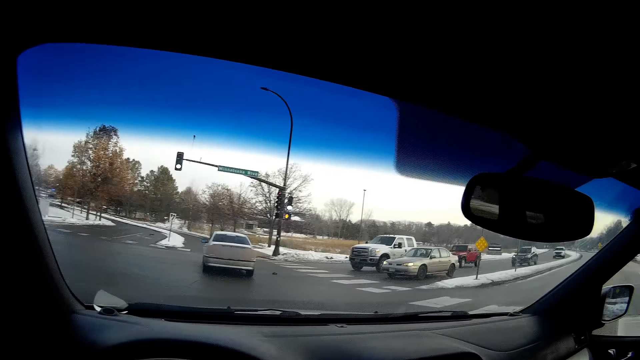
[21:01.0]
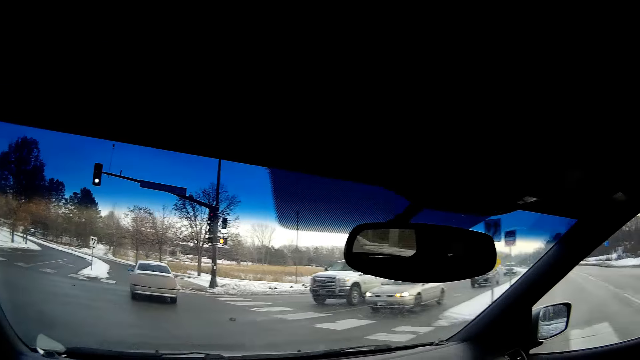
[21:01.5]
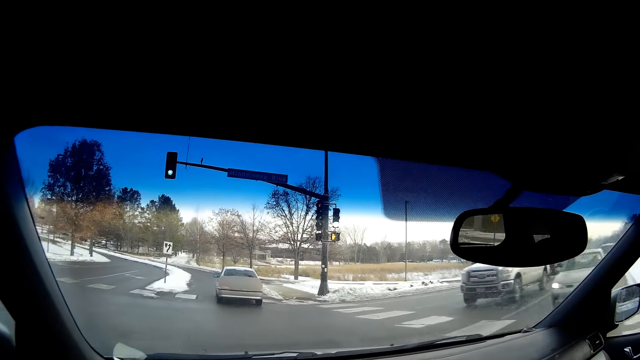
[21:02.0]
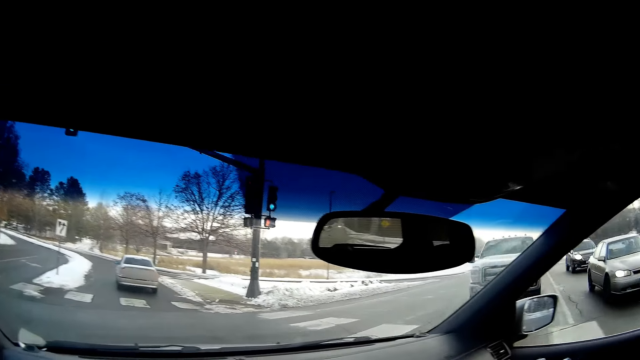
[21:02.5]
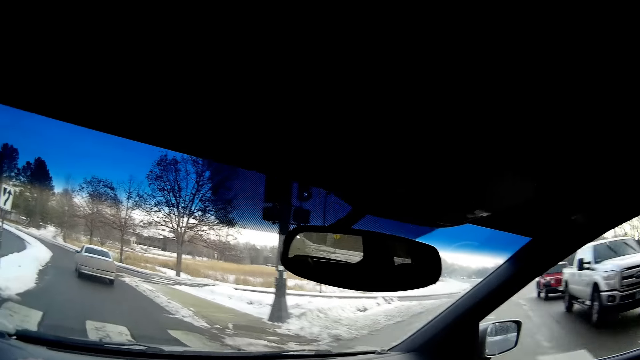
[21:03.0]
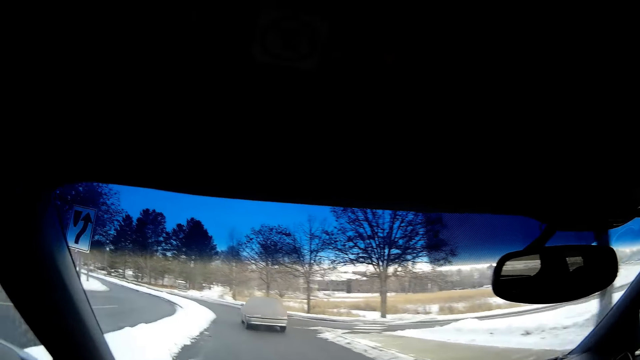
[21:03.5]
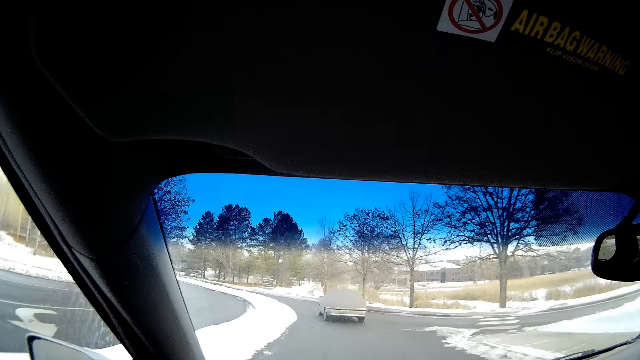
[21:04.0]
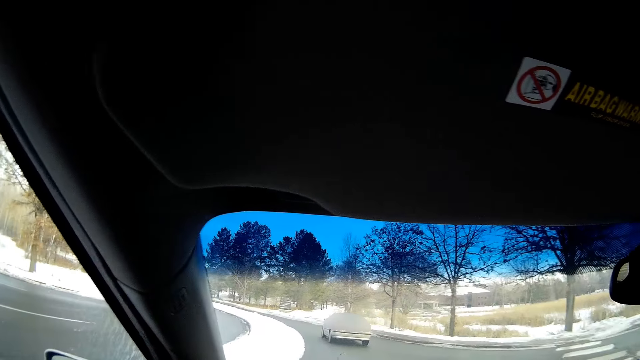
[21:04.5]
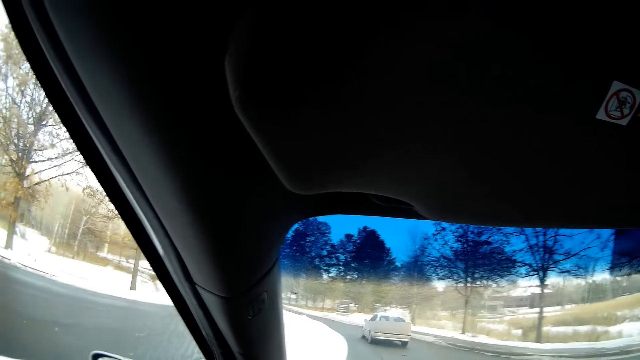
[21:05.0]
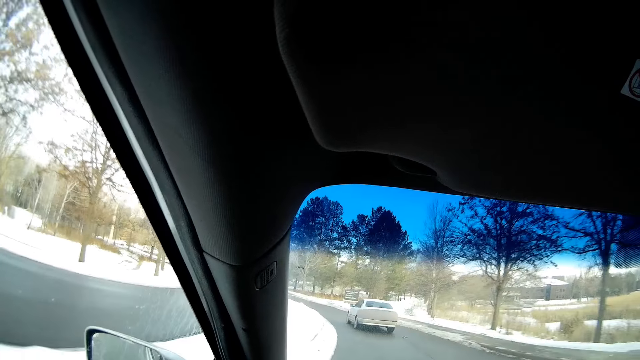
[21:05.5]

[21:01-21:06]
The camera wearer drives the vehicle straight ahead.

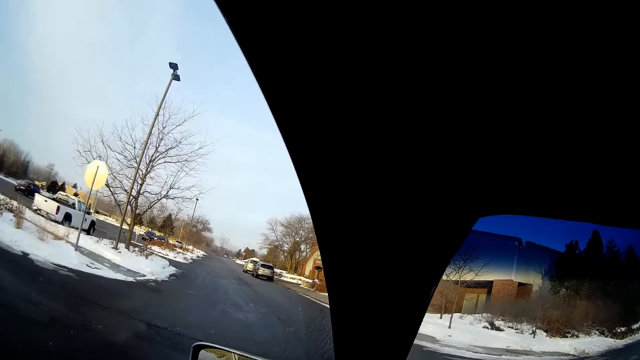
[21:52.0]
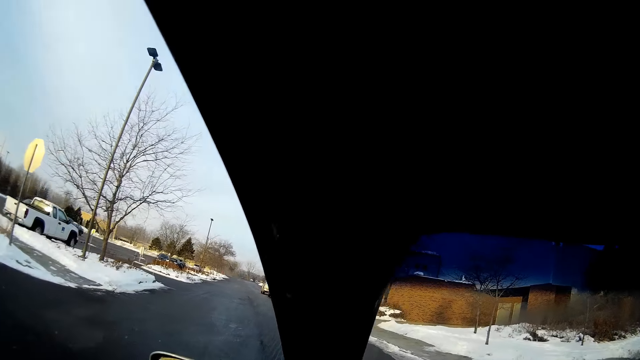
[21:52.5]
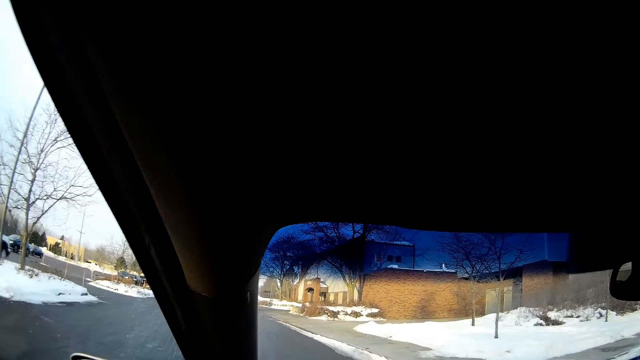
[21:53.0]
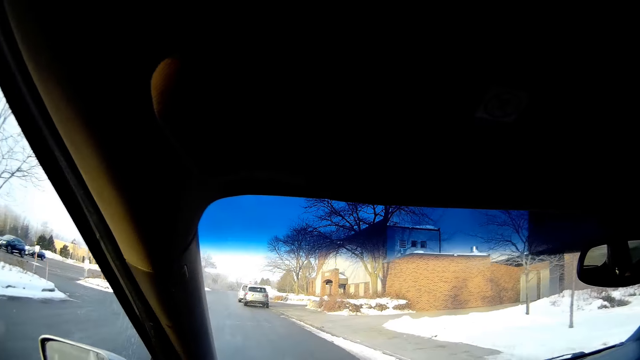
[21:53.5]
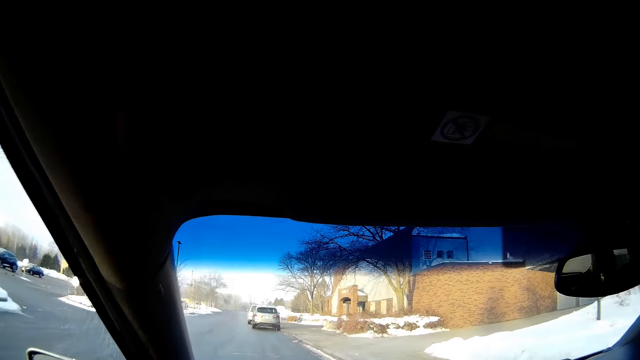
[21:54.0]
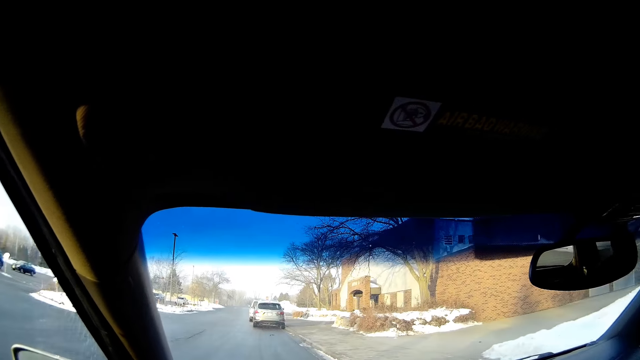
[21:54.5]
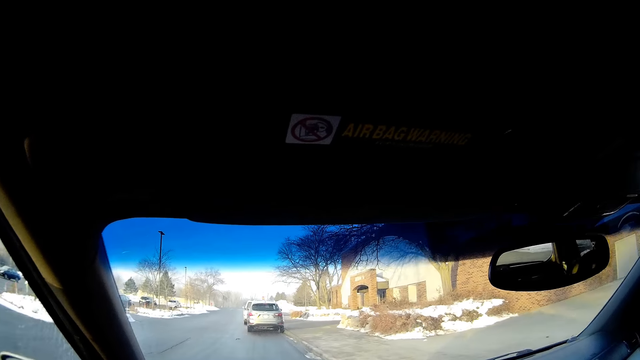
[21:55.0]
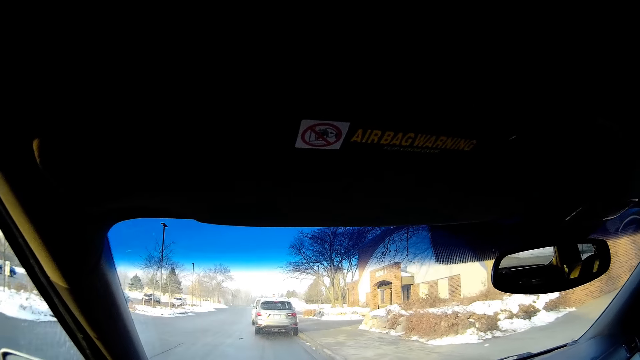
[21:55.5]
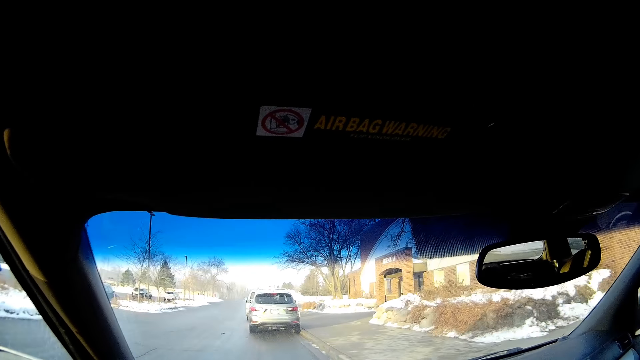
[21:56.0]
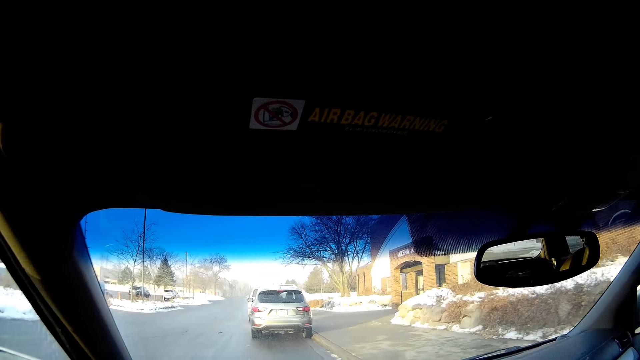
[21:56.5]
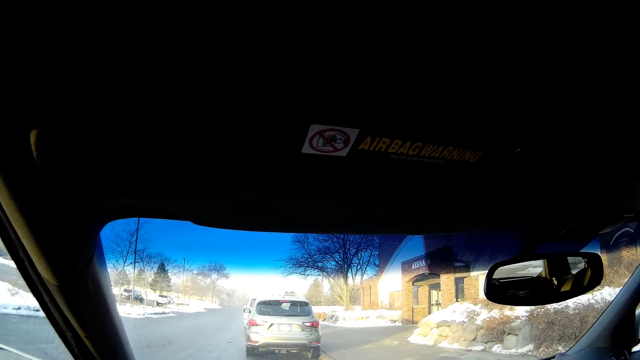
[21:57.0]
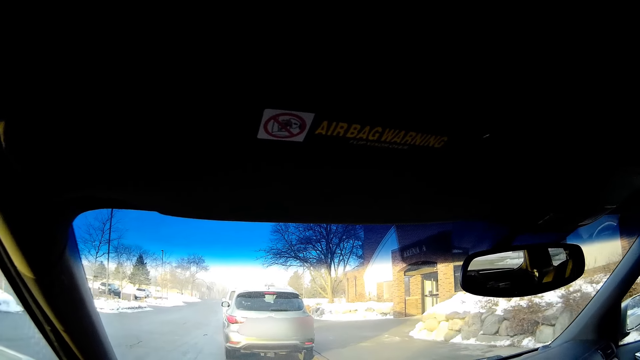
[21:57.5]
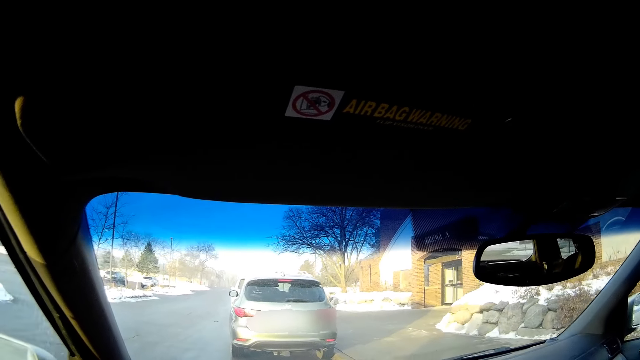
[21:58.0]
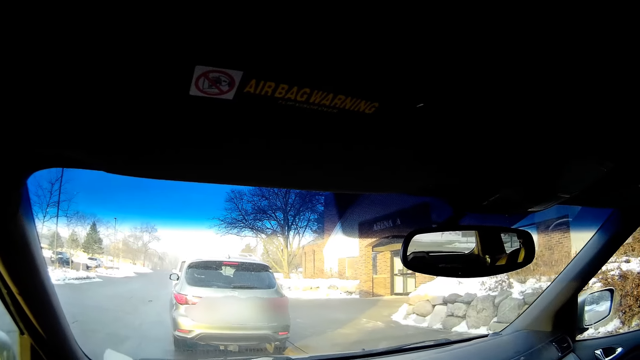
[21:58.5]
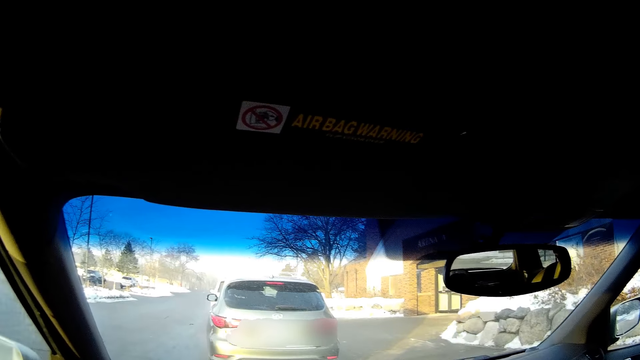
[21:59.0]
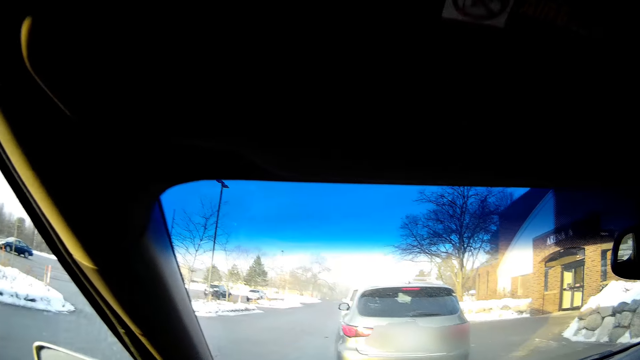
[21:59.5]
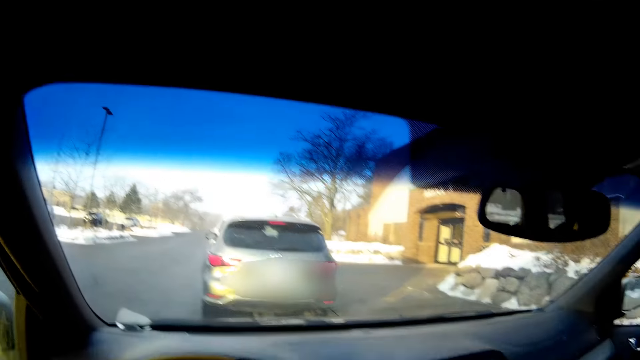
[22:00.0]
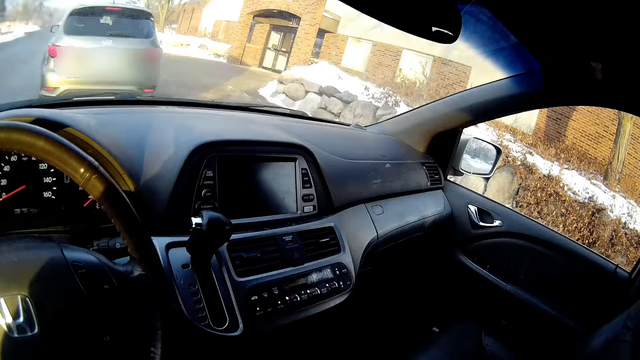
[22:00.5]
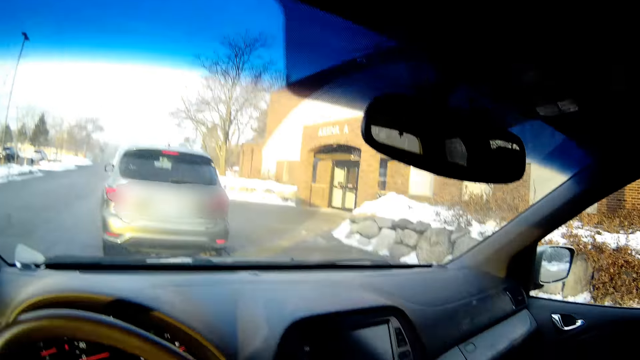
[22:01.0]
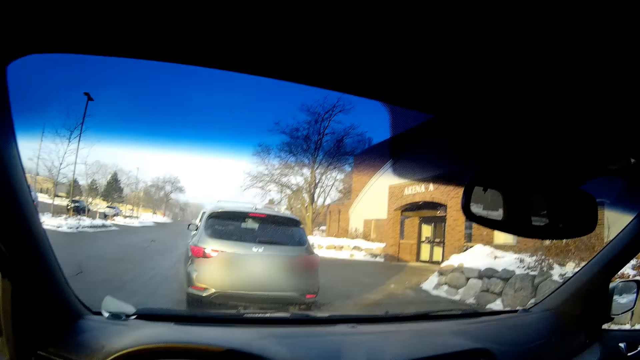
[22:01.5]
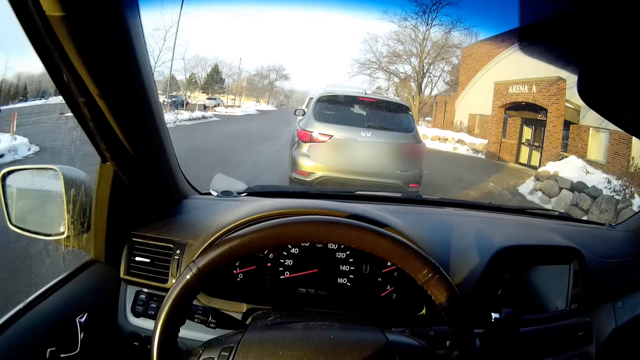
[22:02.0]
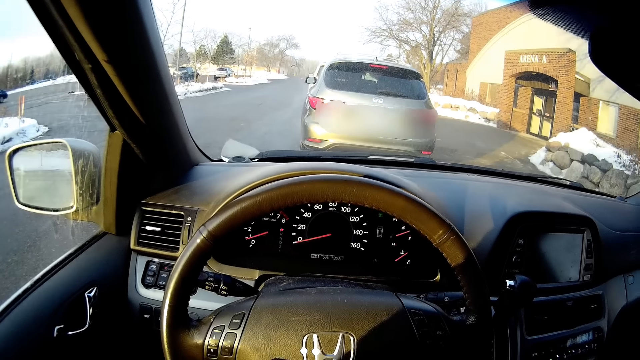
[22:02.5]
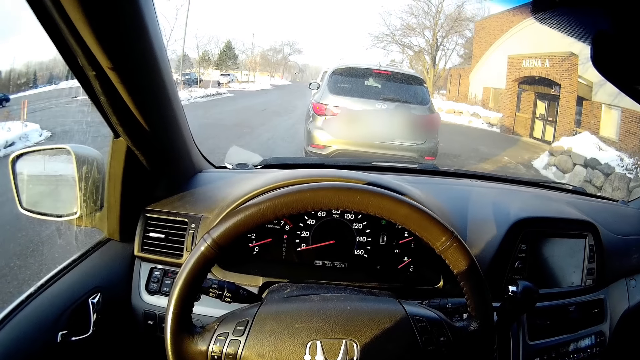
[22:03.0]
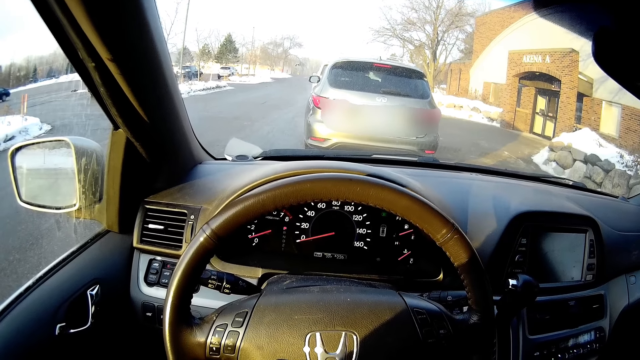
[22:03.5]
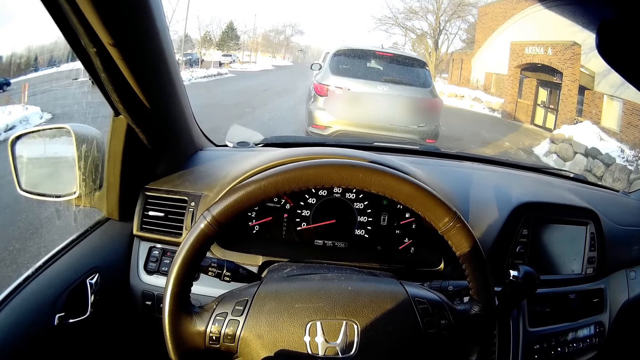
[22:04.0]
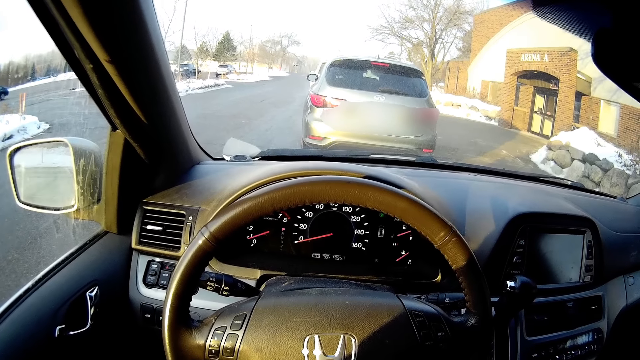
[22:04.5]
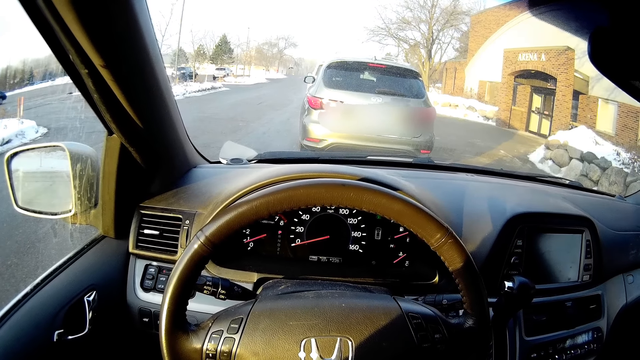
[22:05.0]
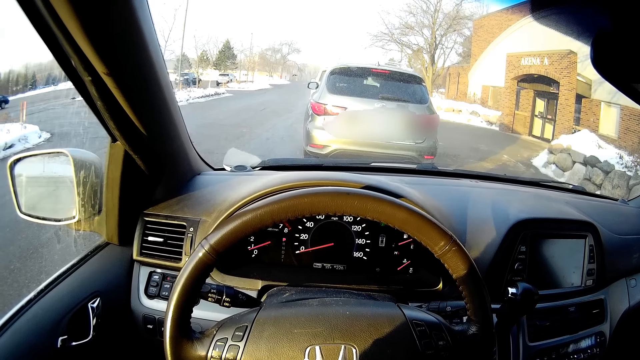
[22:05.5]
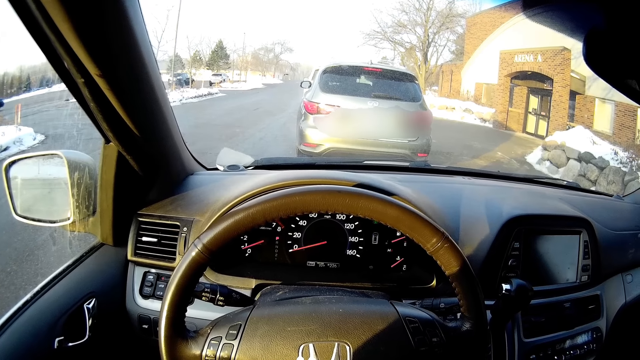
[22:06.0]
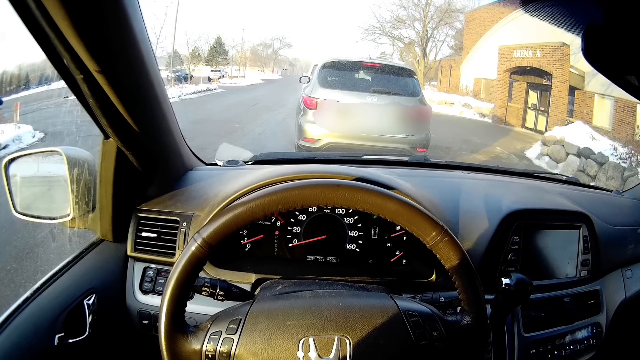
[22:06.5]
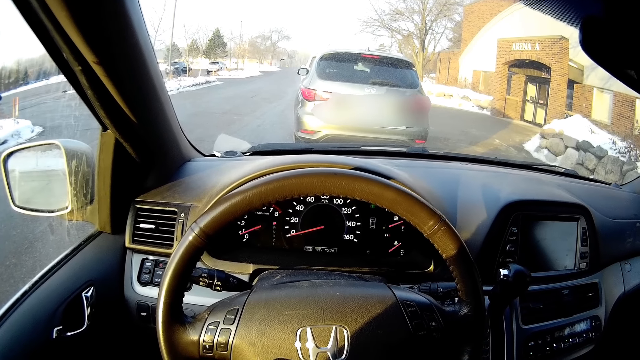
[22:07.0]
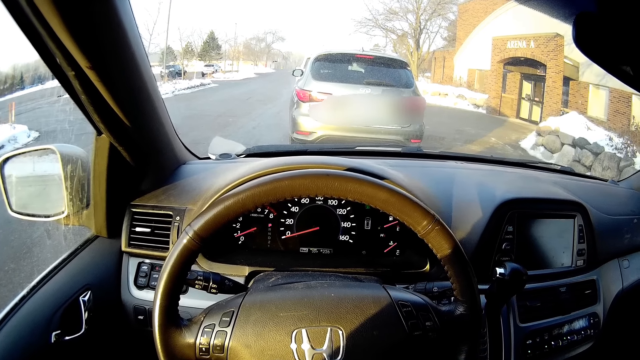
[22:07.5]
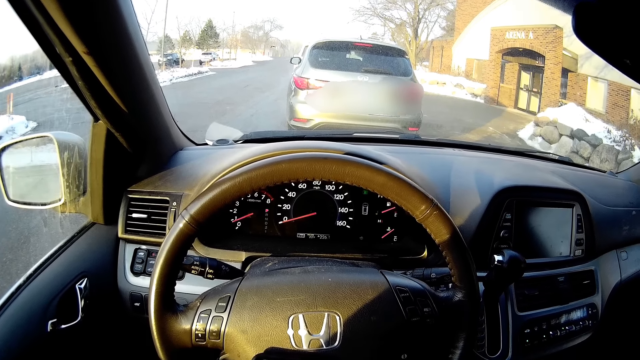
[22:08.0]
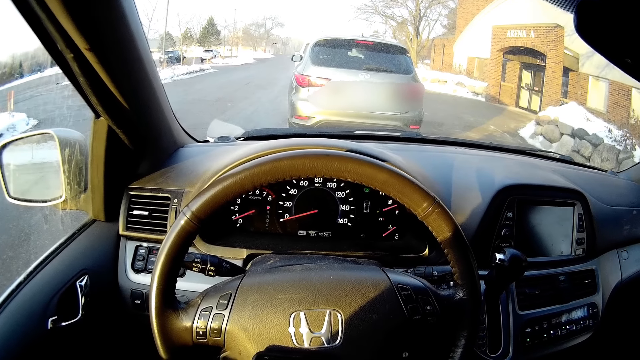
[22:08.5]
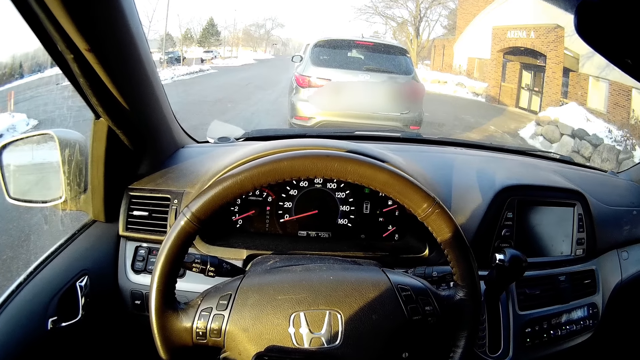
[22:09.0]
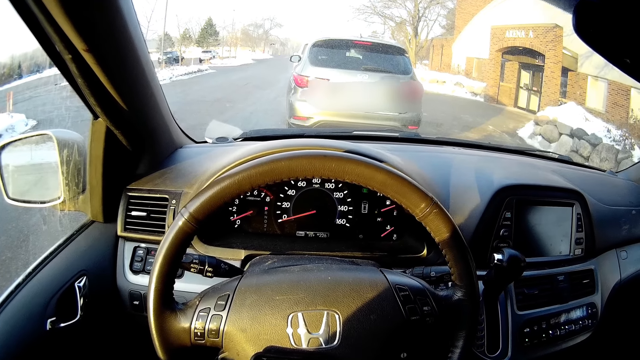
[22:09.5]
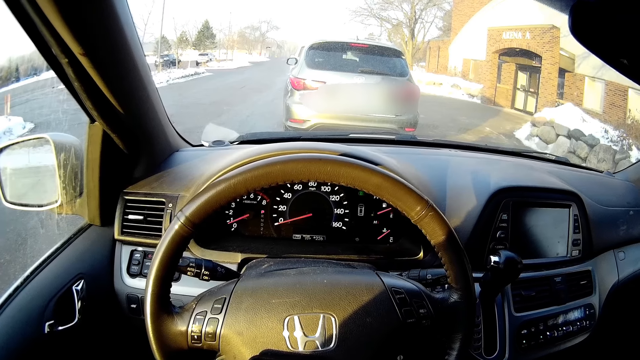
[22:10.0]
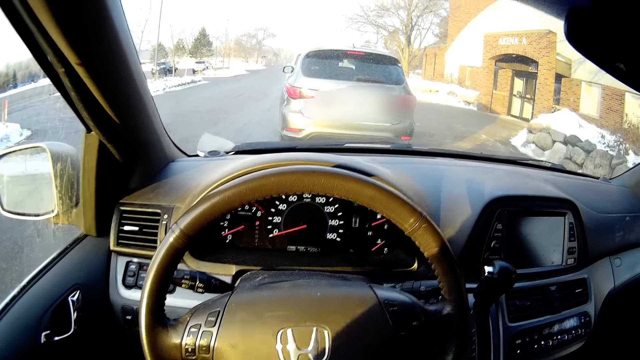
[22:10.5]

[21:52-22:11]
The camera wearer takes a turn. They stop the vehicle.
